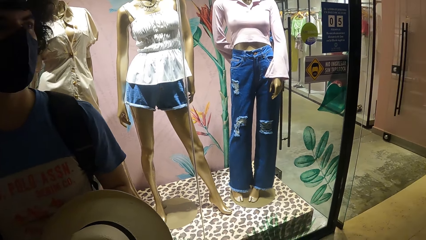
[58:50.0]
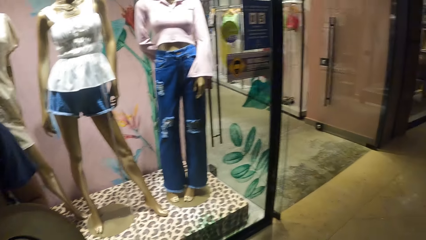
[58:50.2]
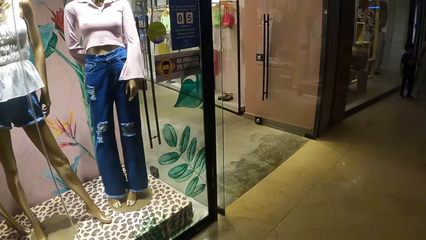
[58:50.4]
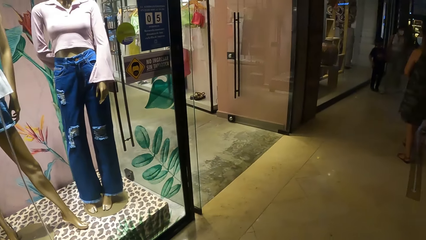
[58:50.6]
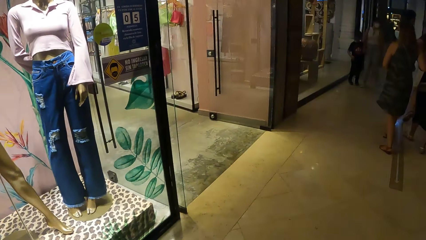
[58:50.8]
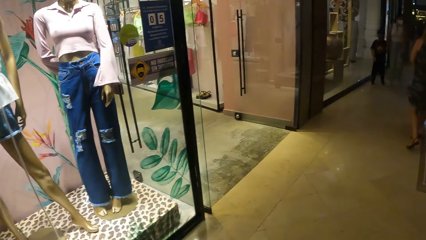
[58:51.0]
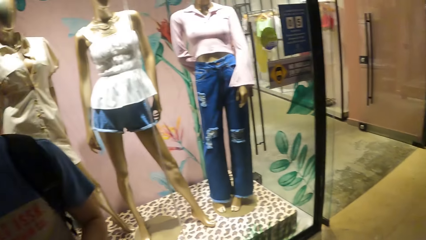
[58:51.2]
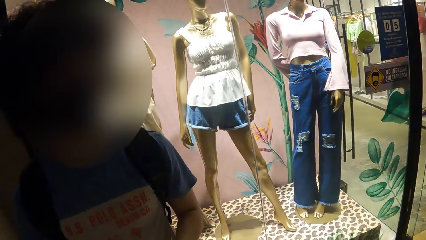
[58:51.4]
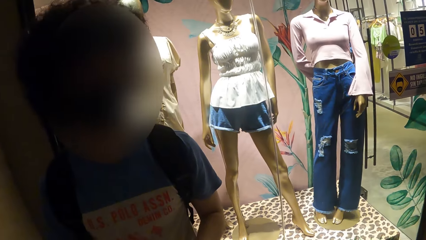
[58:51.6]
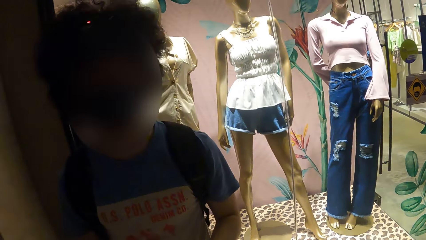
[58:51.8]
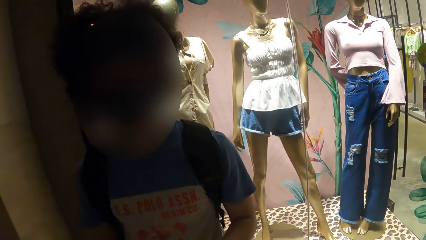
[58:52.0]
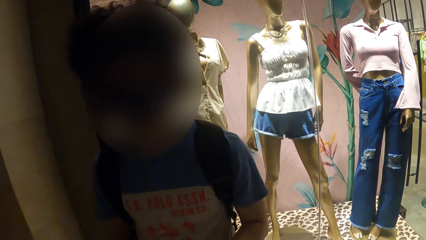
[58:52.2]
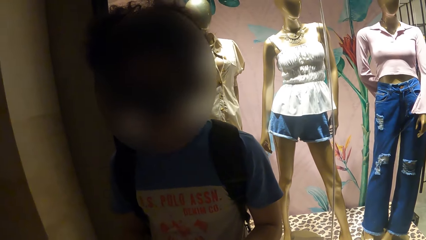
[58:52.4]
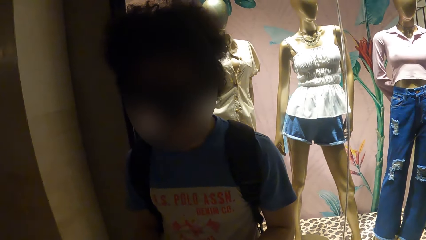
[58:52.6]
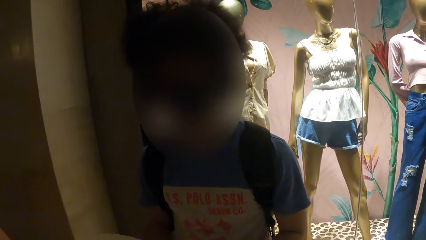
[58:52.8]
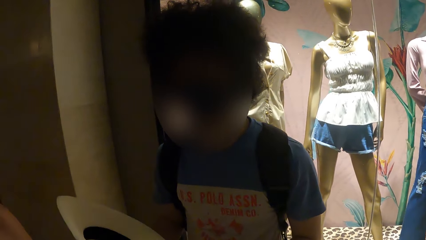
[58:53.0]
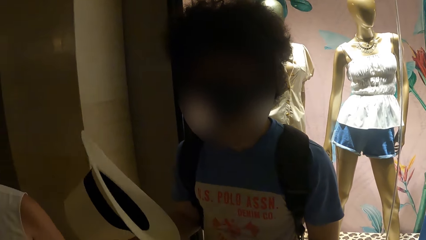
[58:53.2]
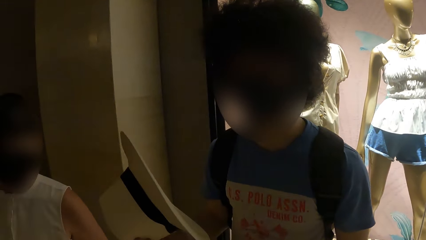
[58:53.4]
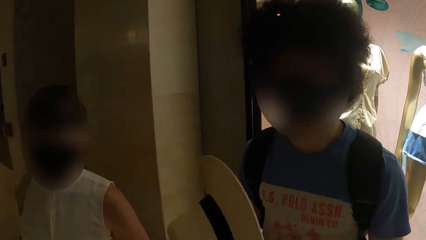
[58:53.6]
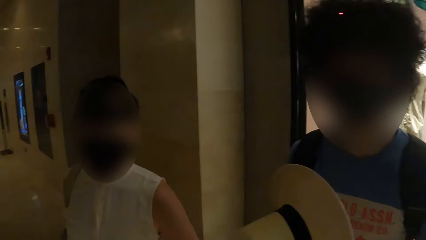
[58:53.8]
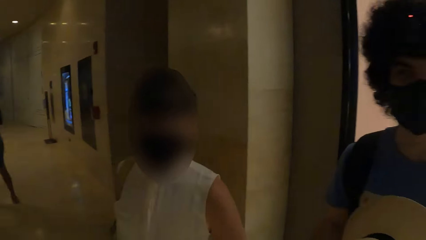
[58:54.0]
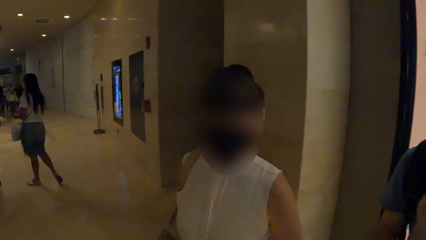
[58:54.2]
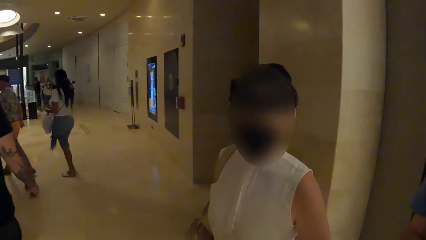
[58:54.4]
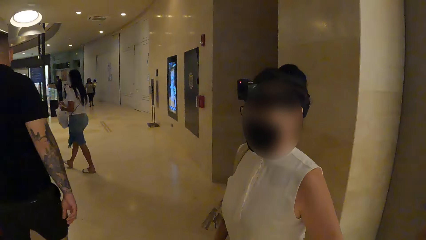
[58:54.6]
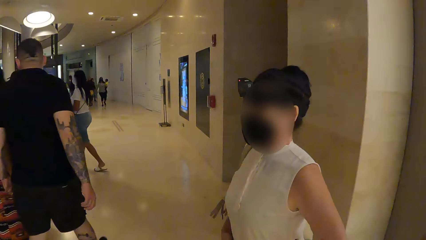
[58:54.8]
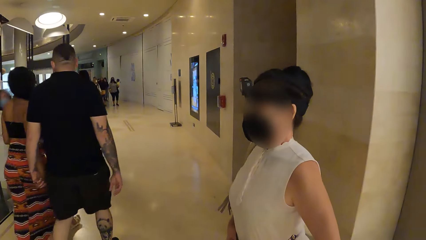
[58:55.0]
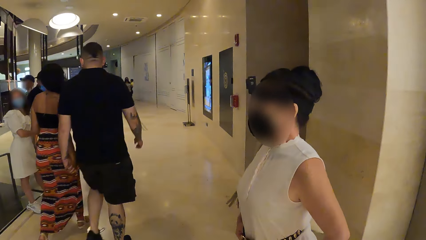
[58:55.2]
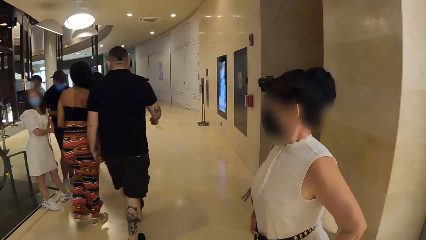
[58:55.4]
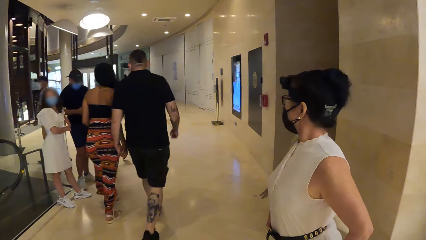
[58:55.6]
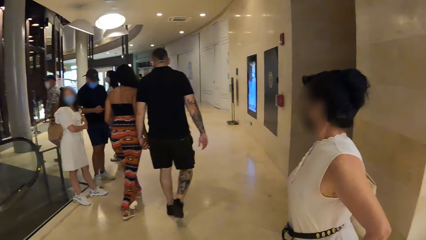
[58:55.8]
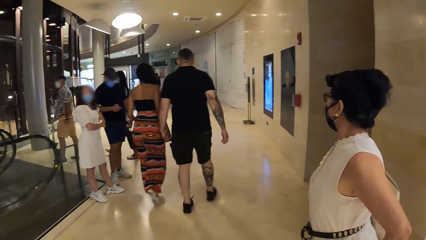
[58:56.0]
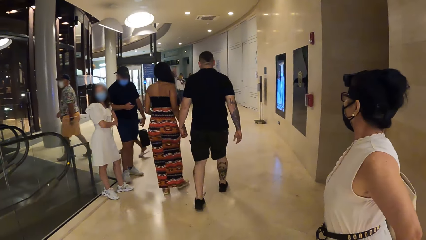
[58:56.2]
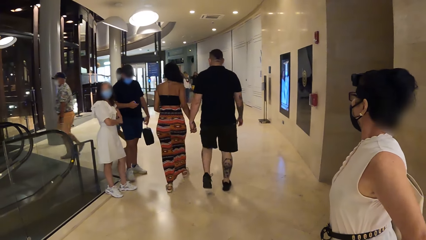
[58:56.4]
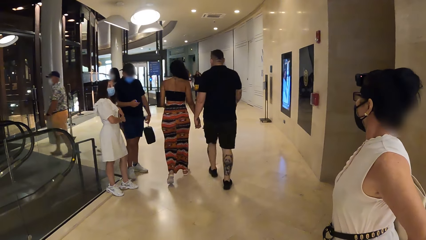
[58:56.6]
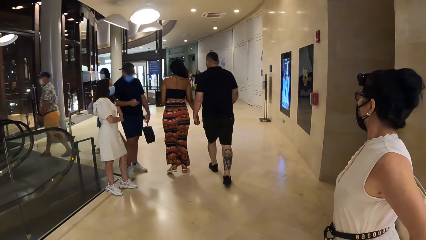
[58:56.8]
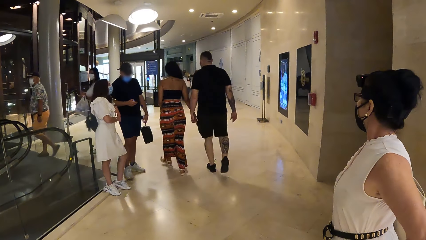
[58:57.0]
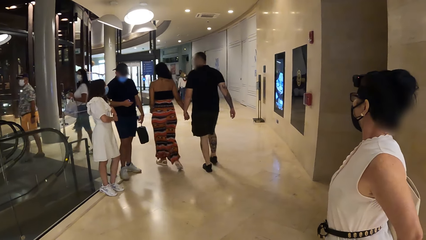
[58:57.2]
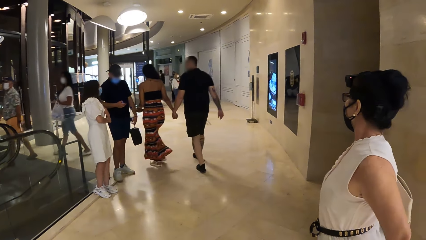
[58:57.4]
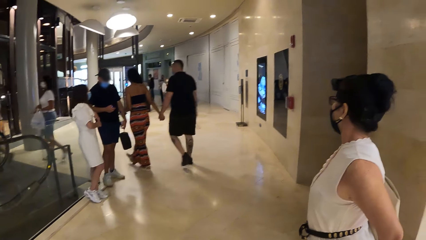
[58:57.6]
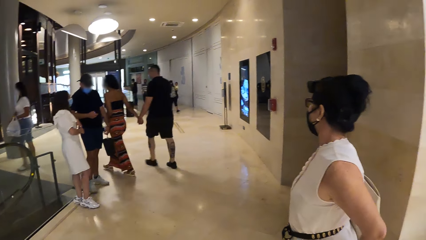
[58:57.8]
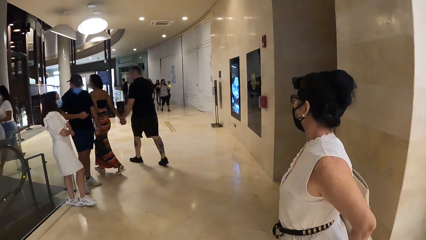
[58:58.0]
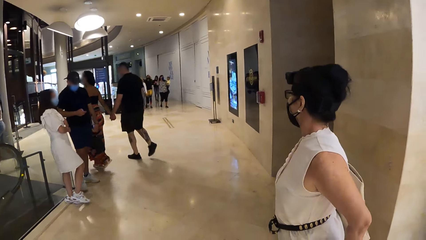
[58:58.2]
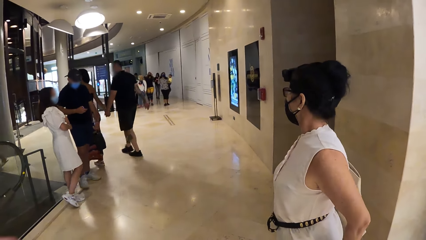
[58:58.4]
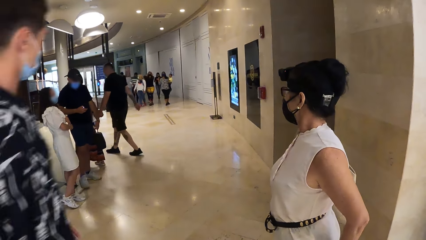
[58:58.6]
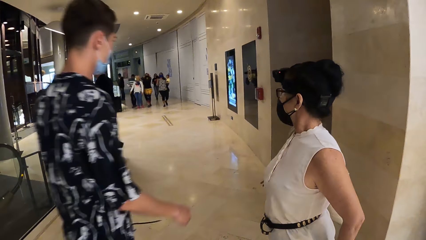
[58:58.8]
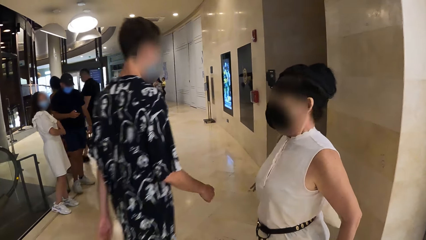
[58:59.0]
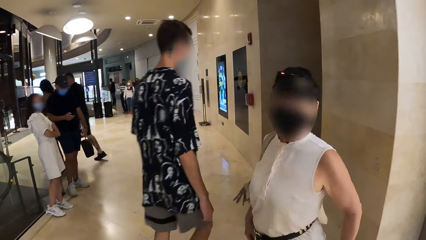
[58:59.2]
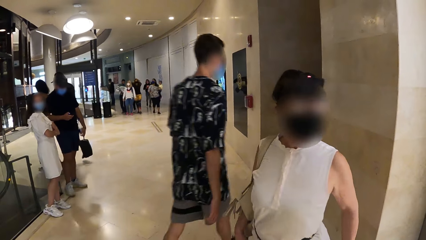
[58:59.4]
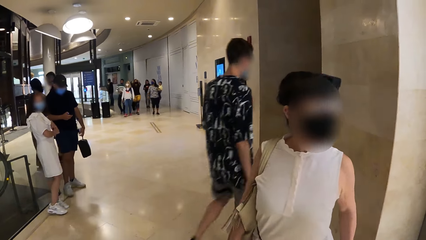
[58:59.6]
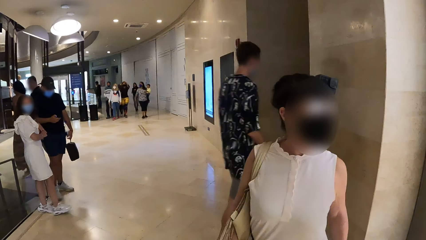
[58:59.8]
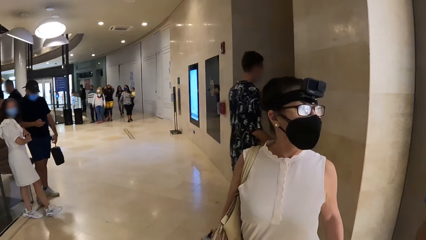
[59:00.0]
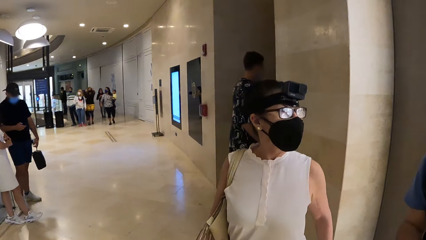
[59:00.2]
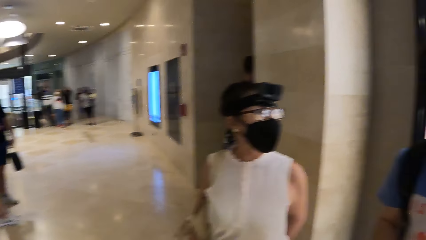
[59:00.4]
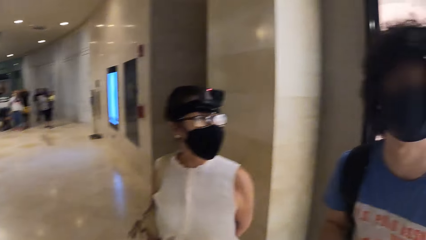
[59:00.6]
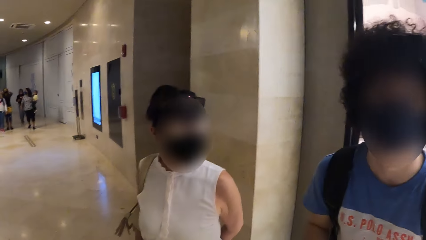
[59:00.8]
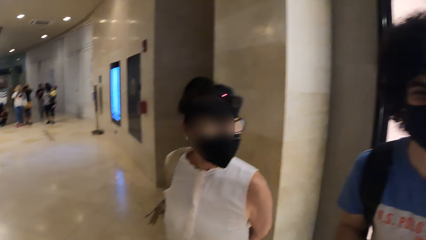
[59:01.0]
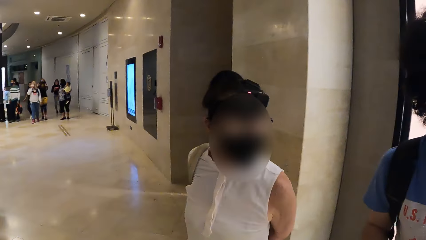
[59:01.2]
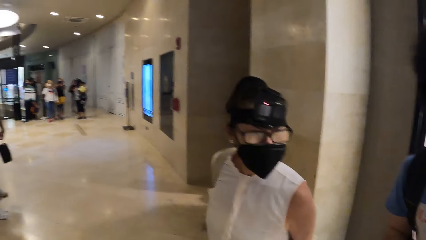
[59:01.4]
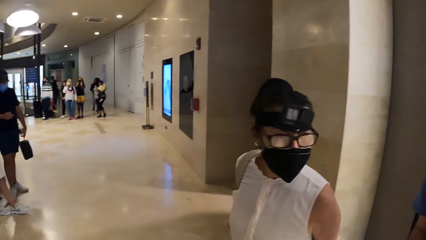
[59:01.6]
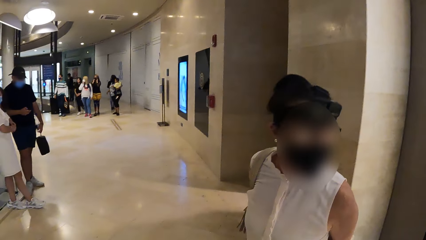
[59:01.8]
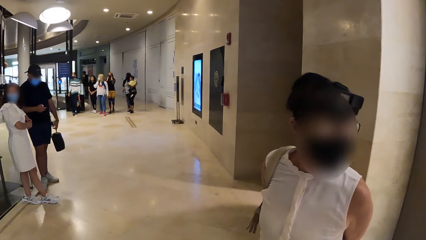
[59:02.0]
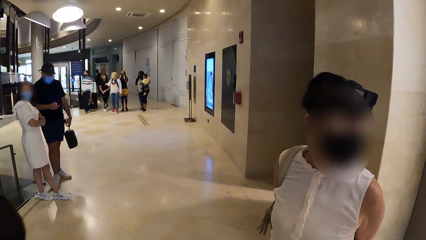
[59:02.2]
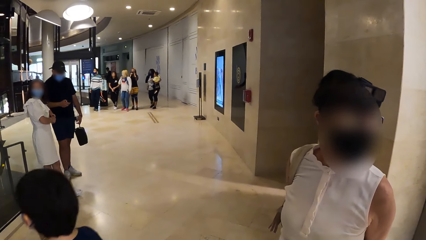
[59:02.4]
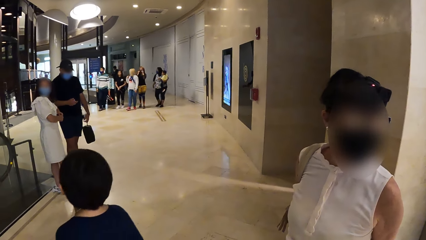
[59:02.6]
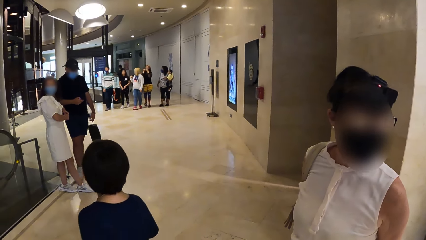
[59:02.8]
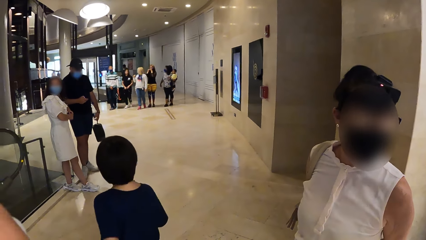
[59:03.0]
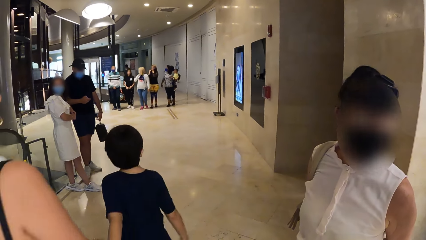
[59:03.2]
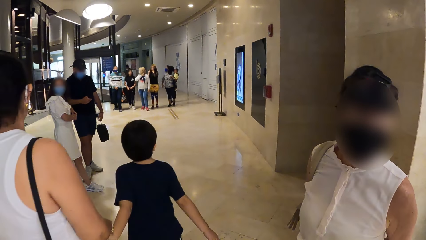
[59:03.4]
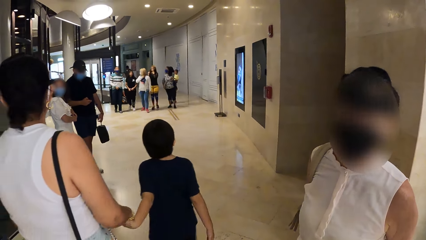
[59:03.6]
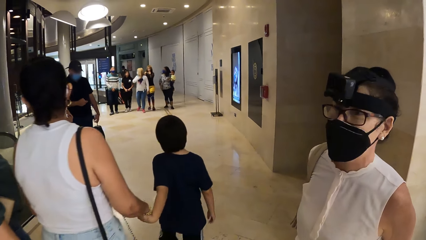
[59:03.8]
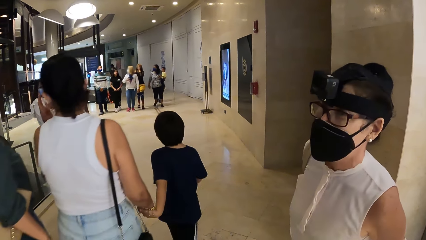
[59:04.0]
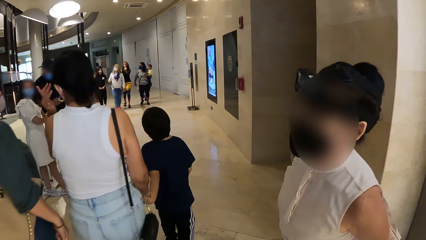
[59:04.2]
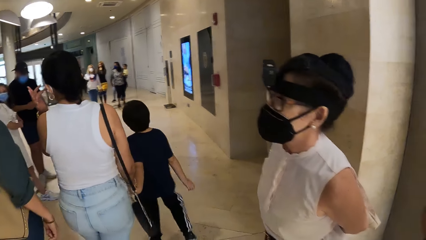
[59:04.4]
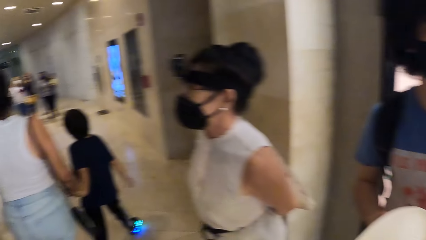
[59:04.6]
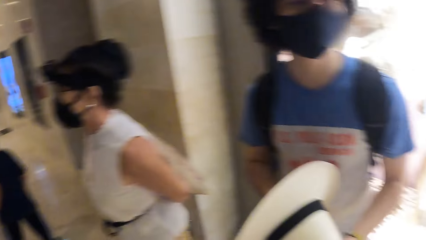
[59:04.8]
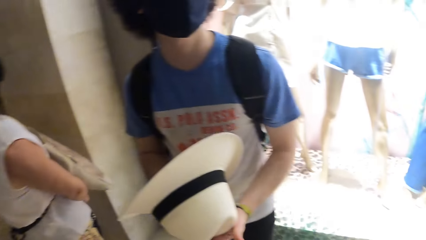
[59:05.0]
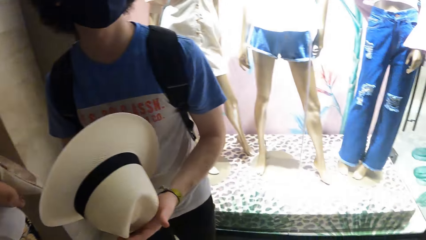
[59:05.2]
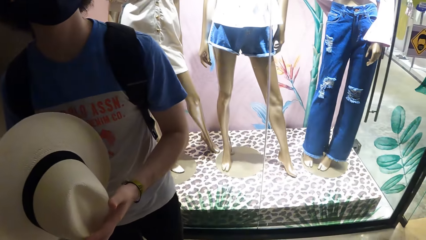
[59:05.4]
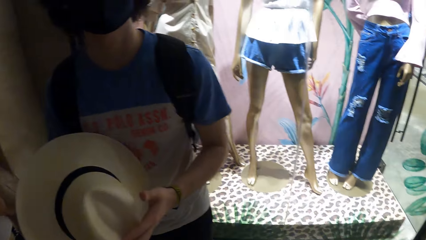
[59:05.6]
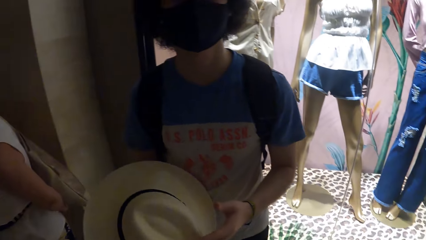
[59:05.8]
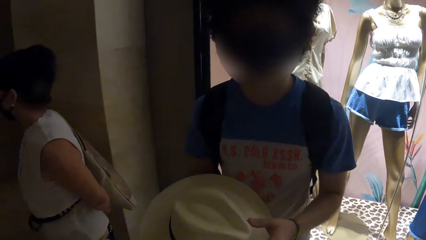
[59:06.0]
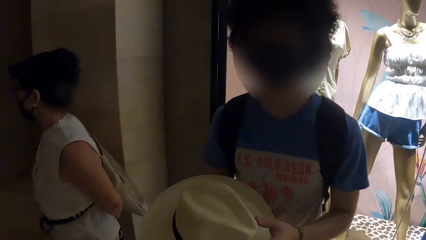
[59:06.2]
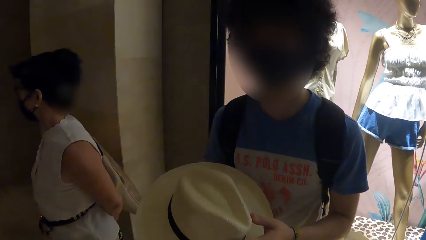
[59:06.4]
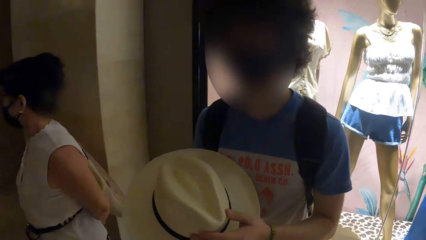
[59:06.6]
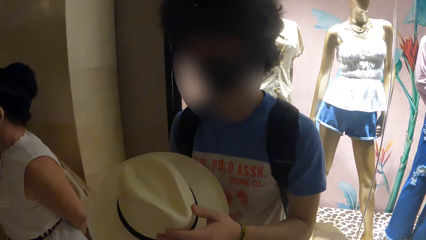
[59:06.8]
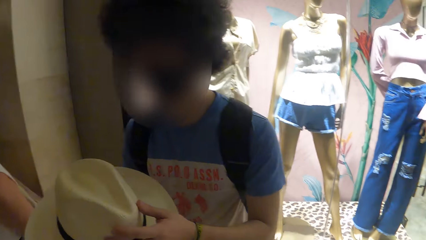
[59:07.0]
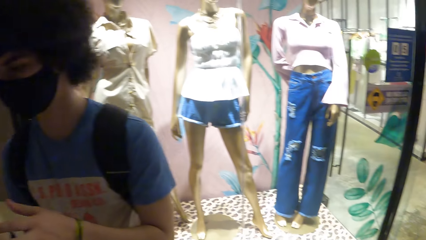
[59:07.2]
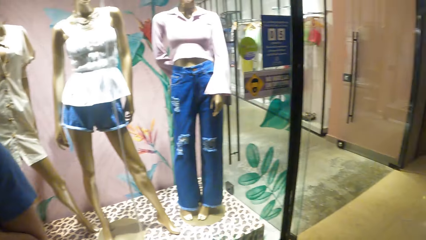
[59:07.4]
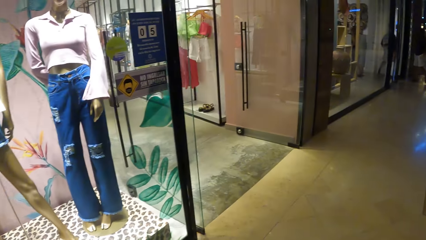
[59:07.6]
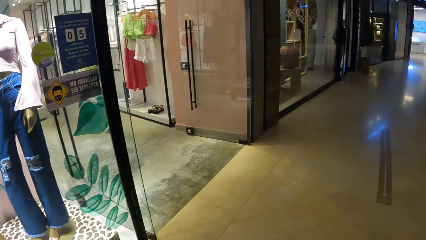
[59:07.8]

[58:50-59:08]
The camera wearer interacts with a man. They look around. They look at the people in the mall. They look at a person. They interact with a lady. They look around. They look at the head hat with the man.
